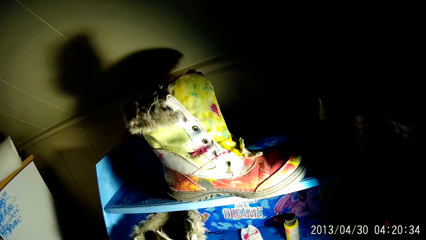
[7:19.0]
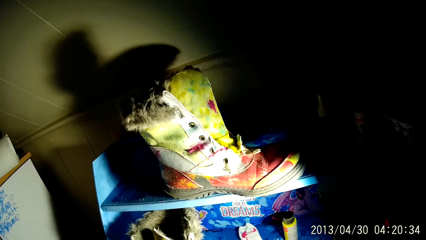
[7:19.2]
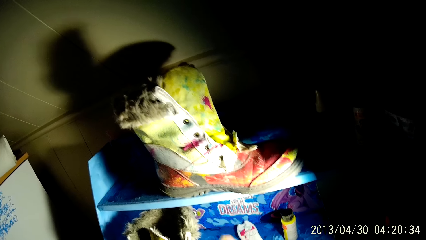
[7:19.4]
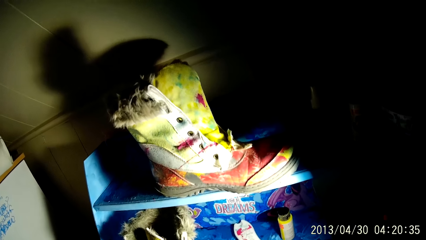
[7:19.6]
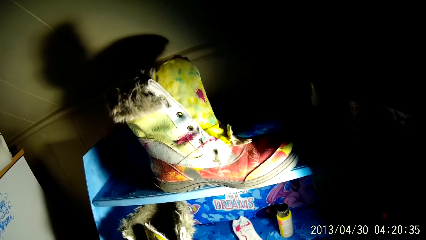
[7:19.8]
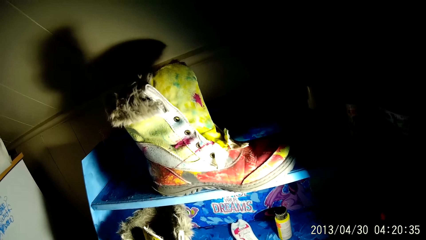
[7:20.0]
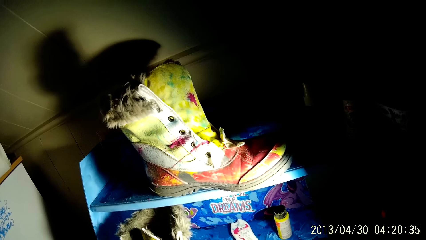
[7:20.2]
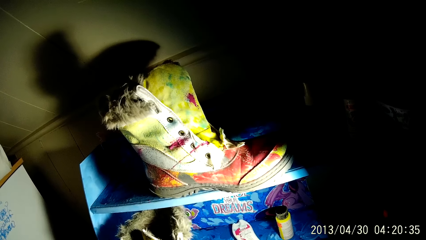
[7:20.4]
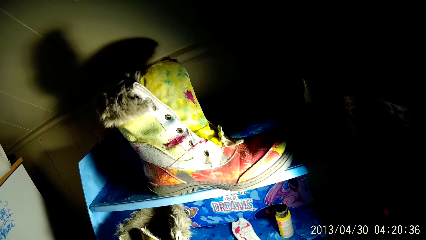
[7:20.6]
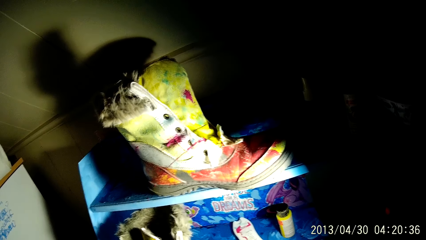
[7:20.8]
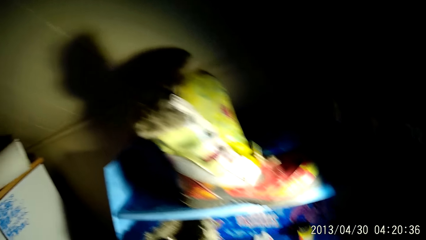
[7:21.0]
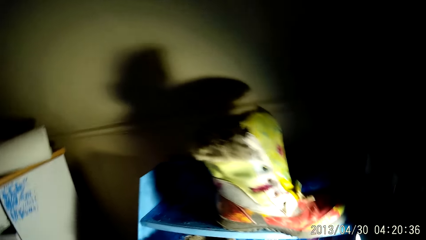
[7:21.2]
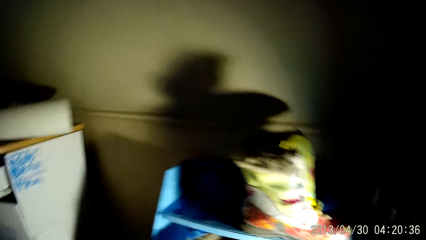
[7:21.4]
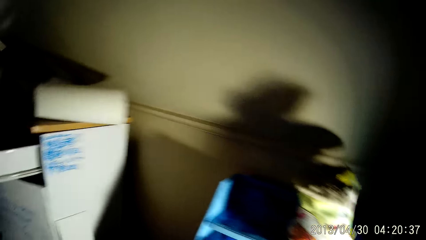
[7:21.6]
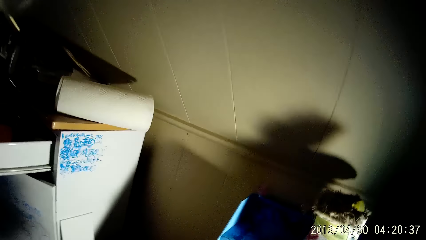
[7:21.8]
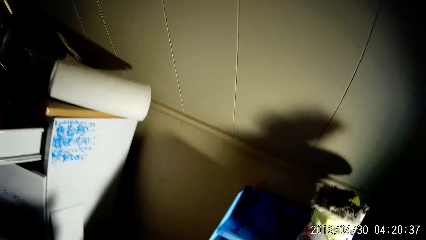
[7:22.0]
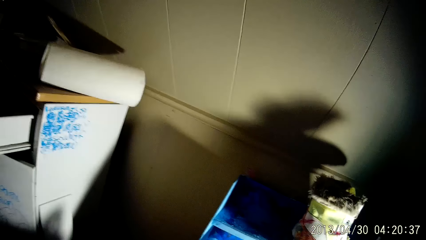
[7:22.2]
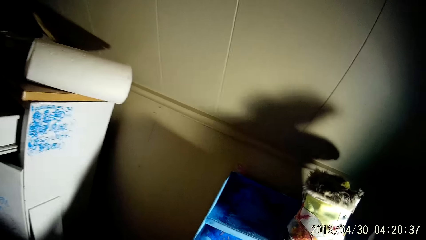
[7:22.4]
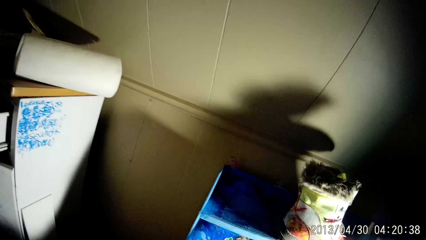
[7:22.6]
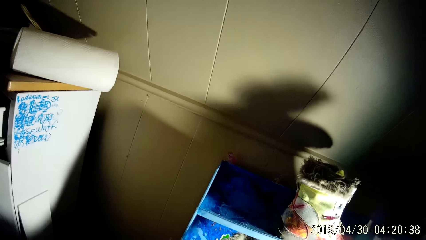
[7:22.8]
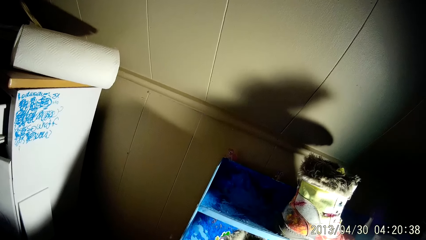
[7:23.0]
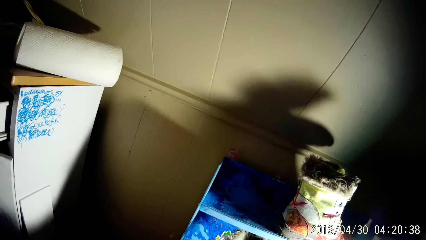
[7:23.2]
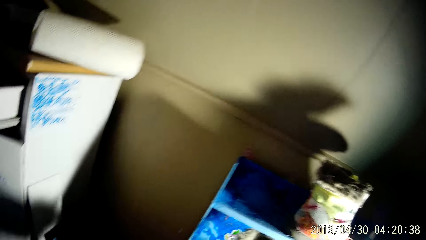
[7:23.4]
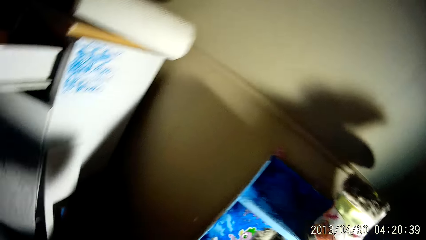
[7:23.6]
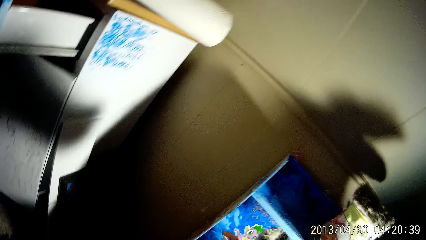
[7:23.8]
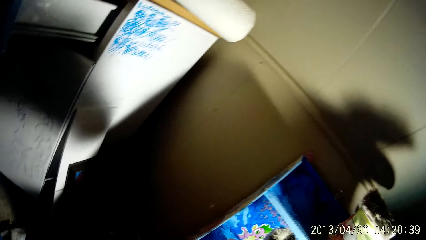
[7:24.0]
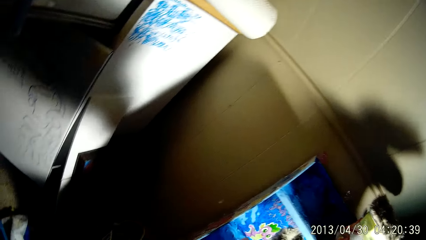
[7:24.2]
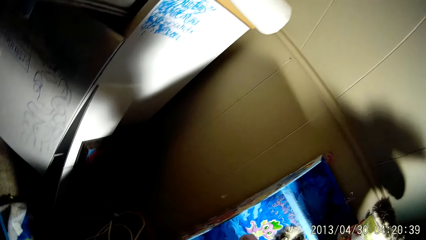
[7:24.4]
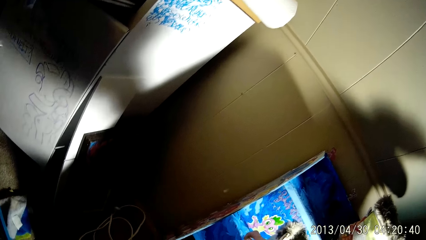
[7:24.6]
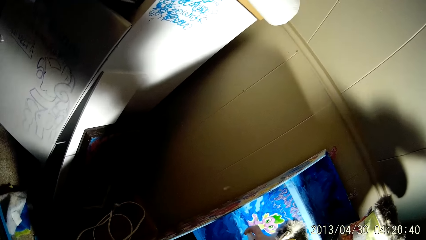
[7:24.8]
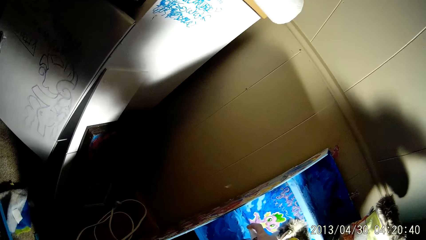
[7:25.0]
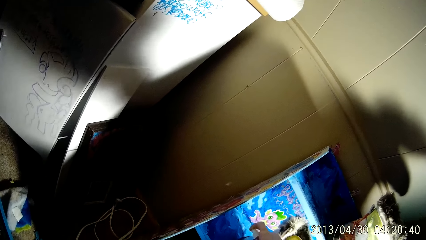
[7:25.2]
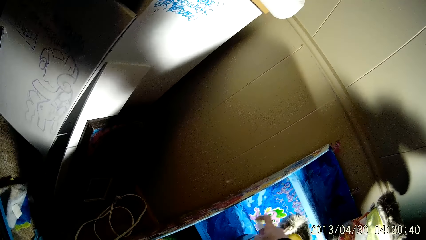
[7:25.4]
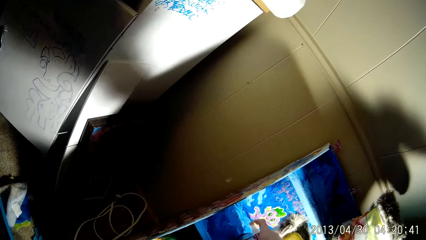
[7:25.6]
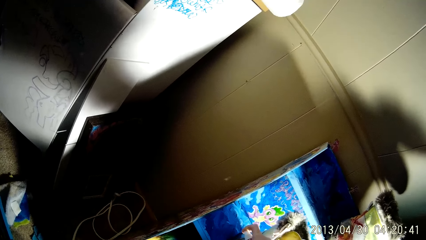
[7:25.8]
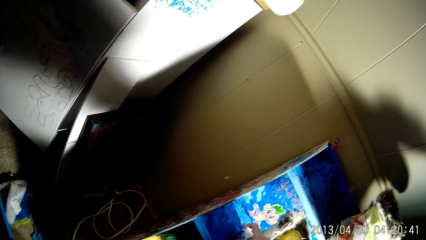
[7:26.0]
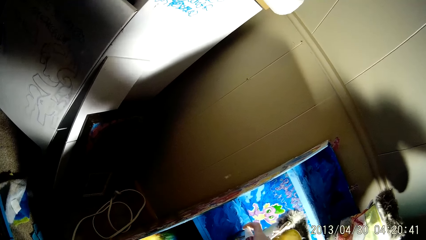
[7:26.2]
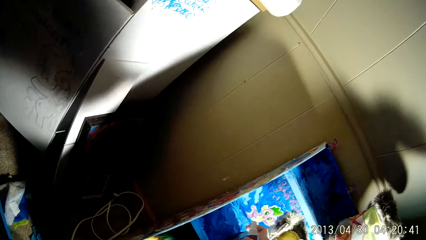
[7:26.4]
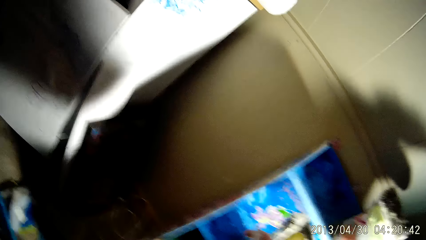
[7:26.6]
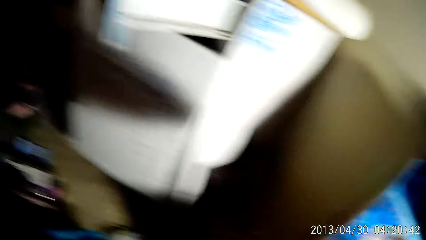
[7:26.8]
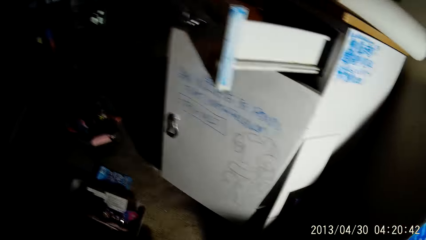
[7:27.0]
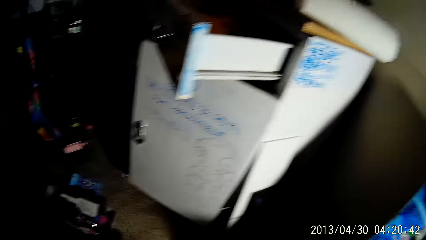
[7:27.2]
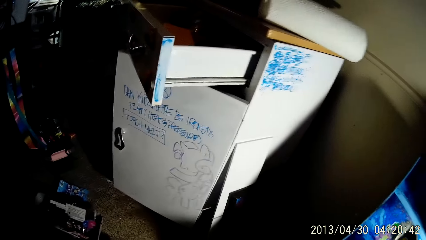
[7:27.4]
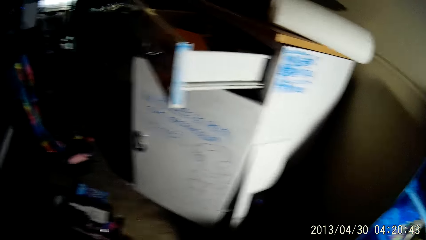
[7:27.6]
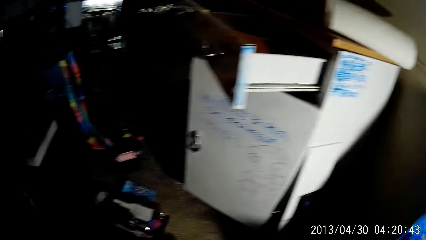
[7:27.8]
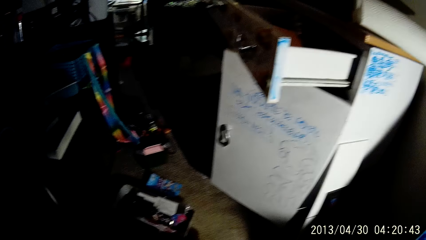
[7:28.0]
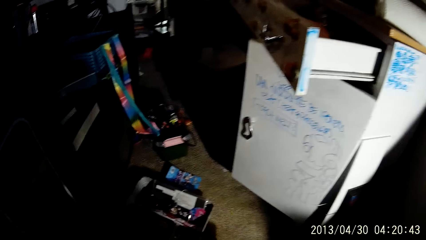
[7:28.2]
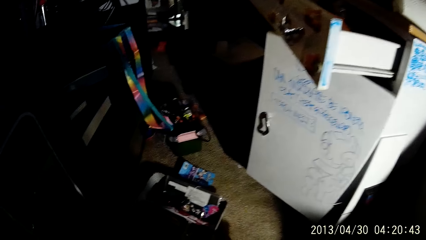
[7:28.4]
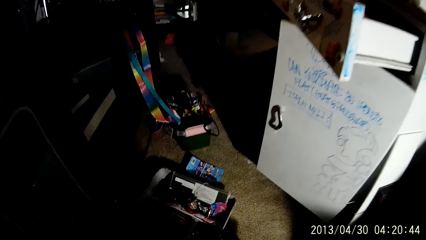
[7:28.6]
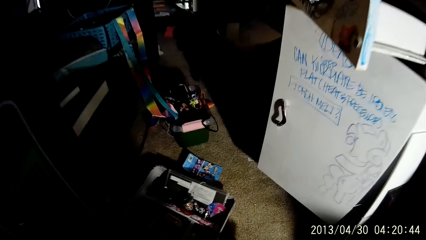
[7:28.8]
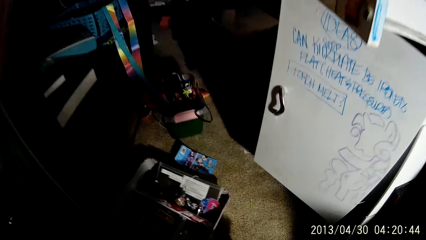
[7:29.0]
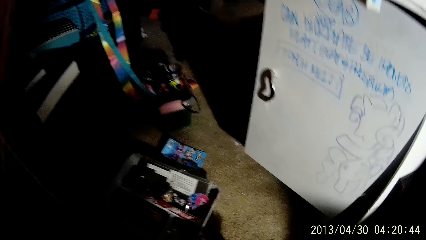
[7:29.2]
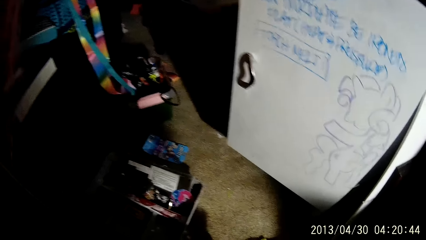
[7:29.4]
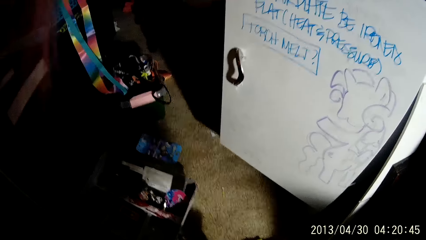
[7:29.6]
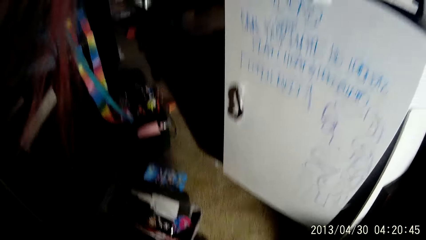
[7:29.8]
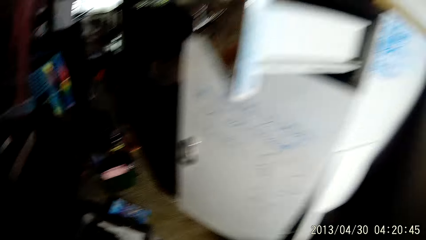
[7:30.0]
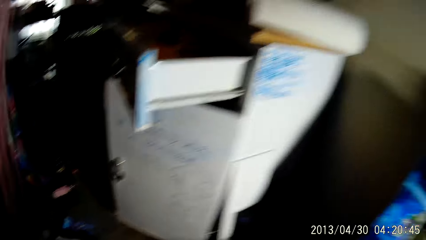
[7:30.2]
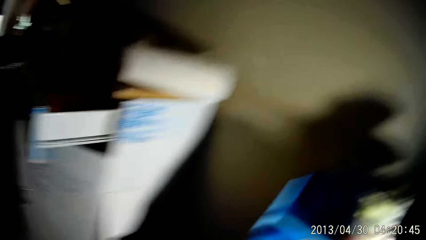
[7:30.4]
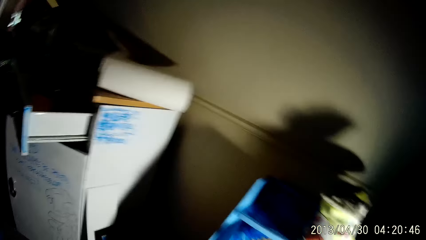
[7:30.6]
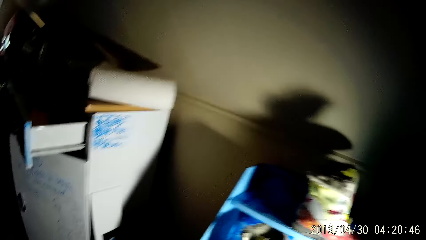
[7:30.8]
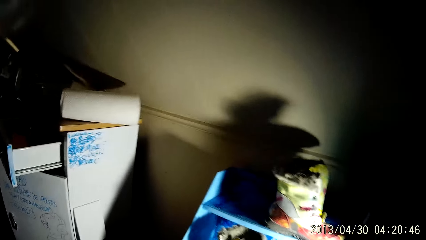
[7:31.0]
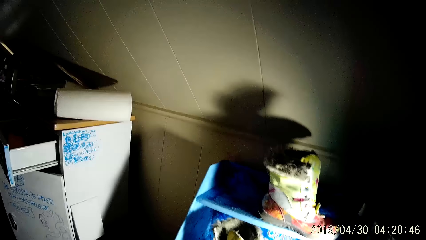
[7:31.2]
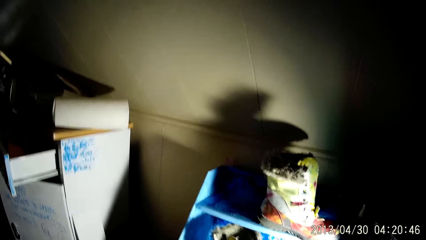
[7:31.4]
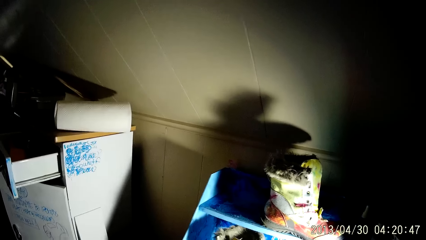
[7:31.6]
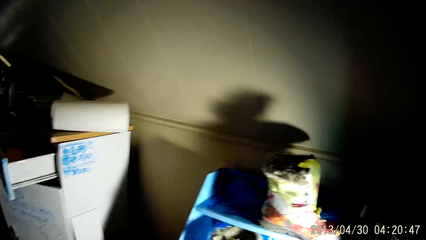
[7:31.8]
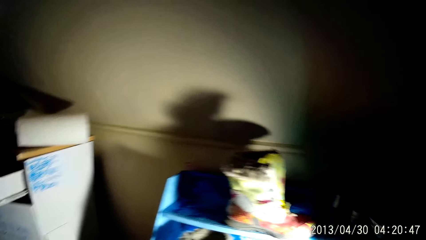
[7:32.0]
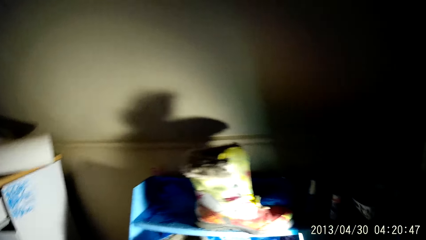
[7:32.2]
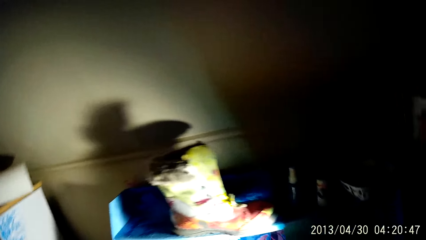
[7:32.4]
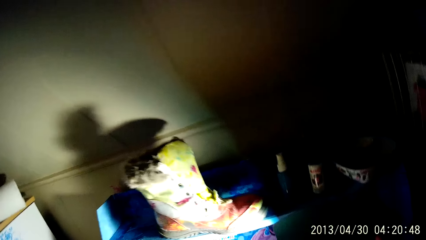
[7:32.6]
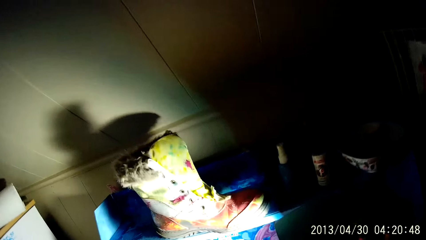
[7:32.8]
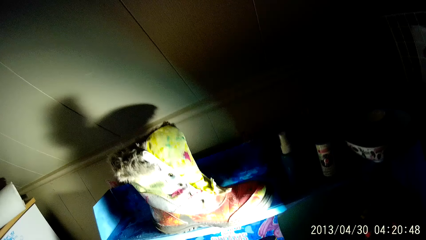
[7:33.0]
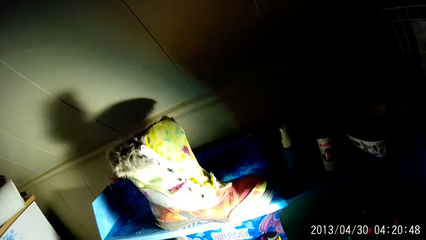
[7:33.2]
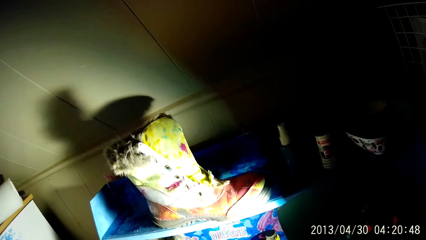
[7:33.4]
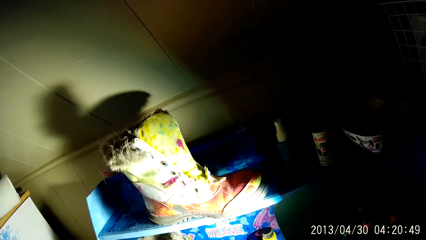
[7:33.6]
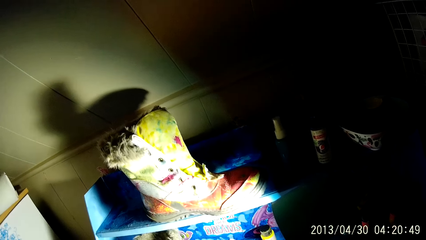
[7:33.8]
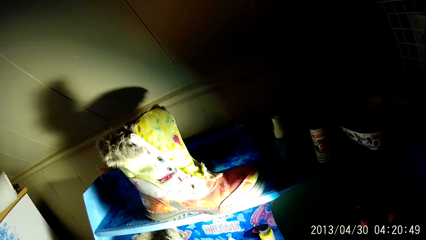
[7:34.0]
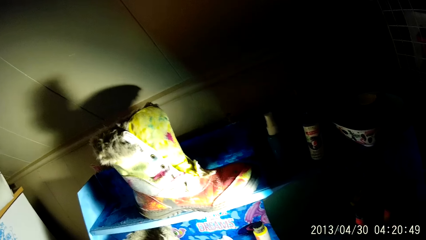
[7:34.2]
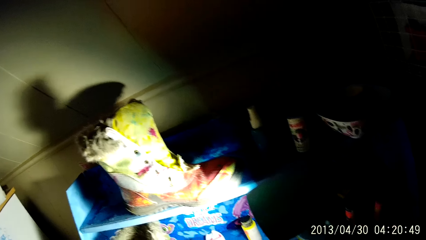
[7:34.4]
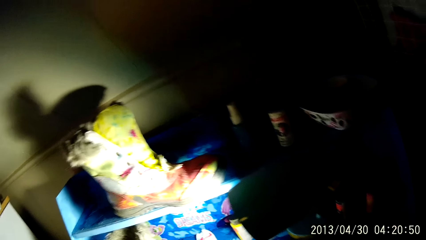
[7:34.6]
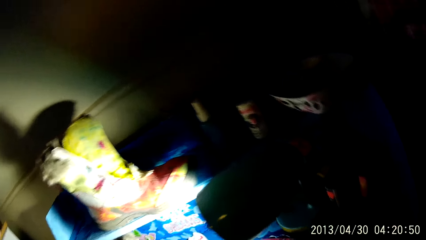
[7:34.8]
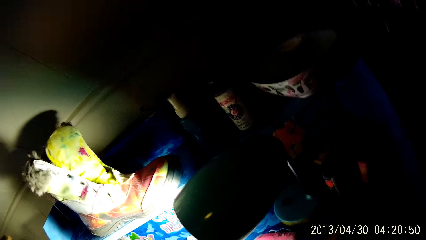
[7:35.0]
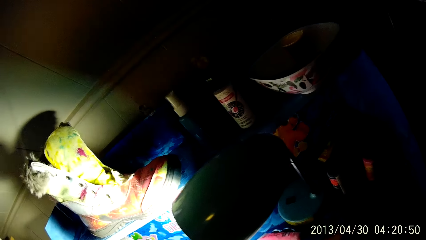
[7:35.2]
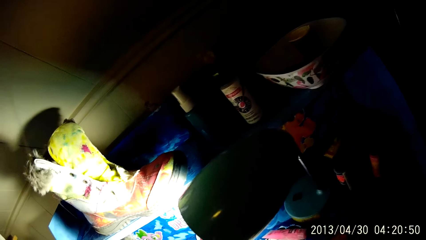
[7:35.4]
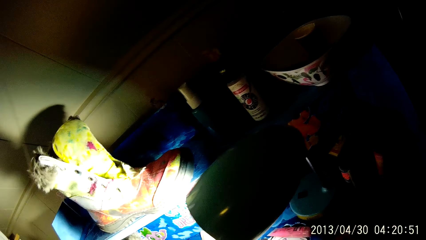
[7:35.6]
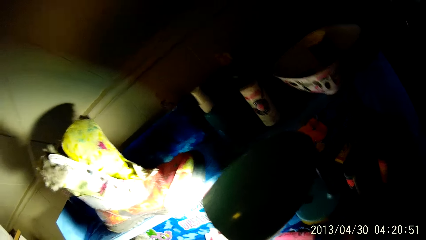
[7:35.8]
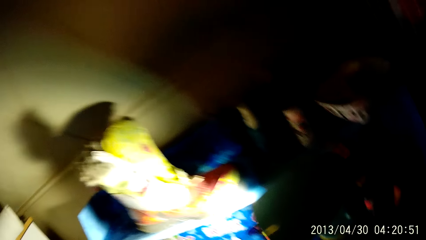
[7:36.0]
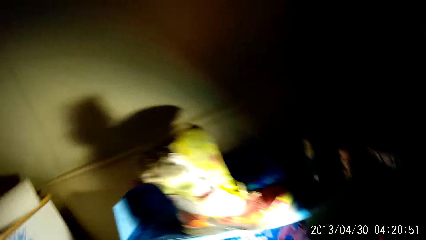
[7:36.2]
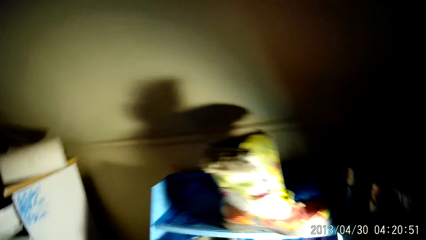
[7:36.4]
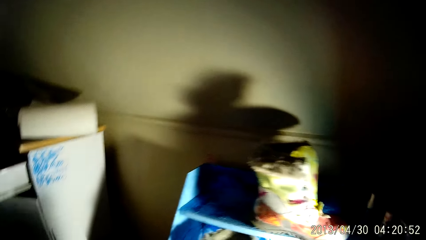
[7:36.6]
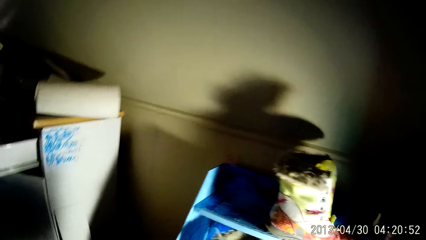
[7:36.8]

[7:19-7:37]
The camera wearer sprays the boot with the spray in his right hand.
